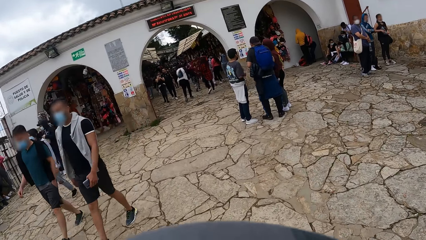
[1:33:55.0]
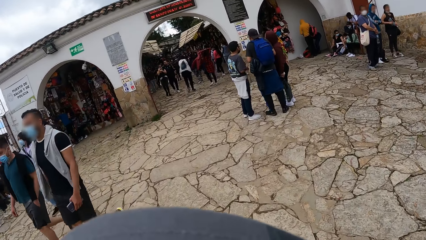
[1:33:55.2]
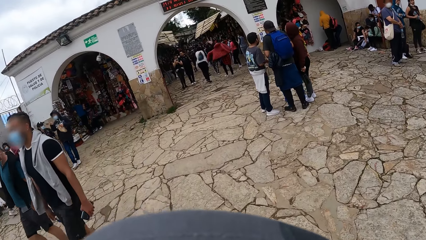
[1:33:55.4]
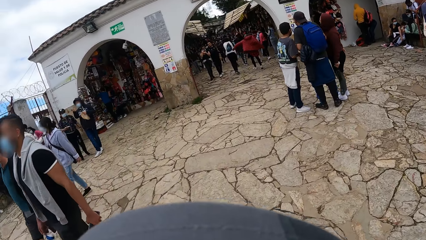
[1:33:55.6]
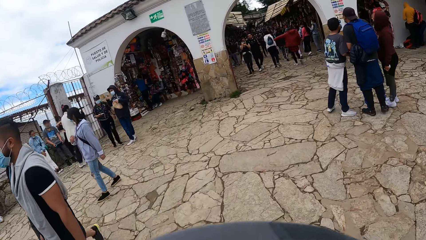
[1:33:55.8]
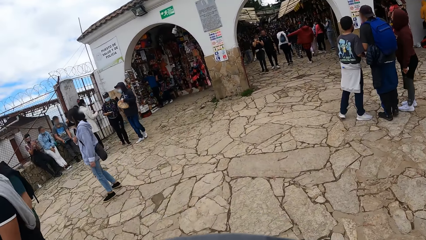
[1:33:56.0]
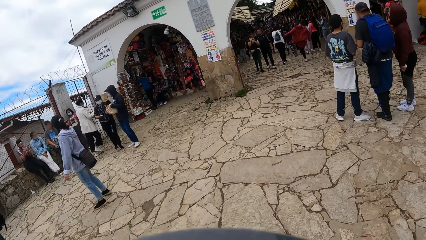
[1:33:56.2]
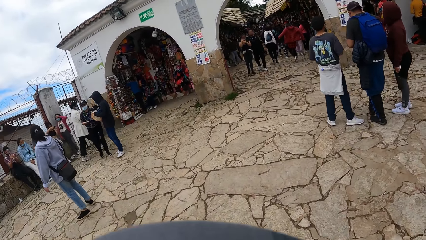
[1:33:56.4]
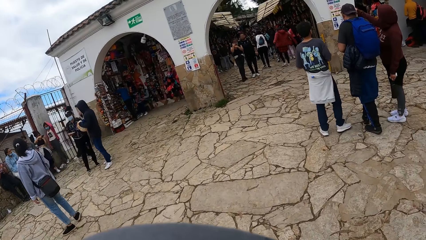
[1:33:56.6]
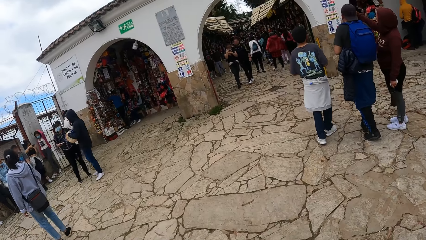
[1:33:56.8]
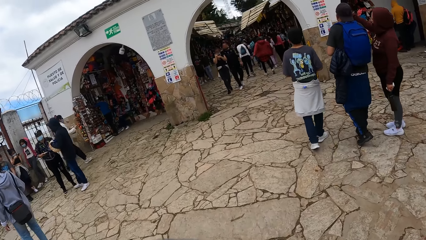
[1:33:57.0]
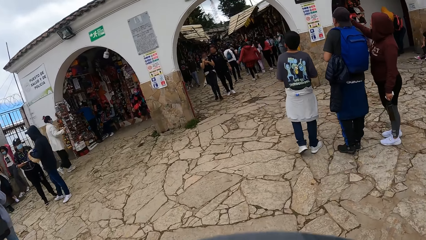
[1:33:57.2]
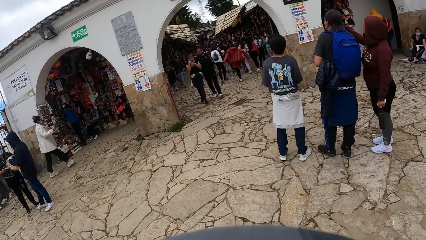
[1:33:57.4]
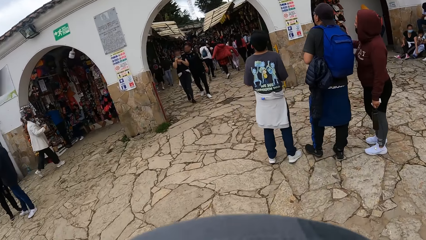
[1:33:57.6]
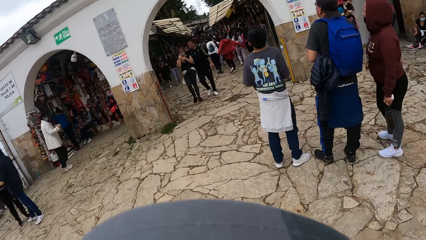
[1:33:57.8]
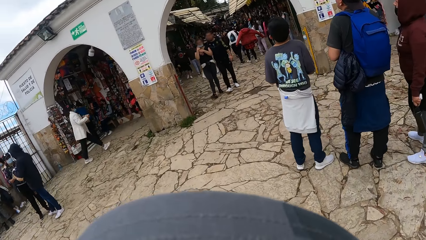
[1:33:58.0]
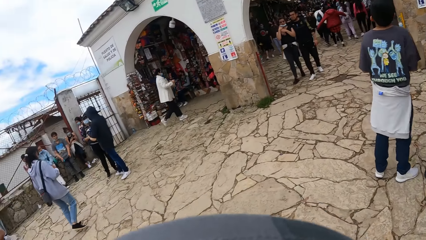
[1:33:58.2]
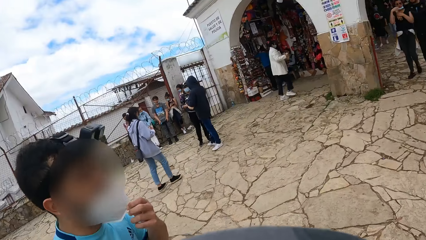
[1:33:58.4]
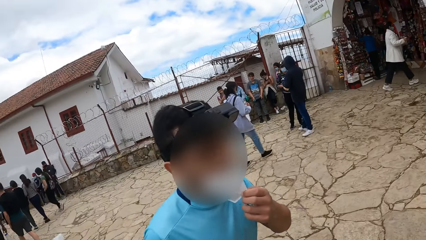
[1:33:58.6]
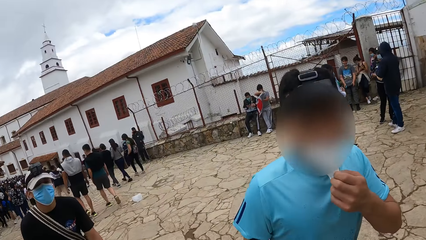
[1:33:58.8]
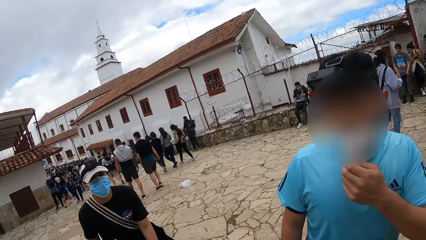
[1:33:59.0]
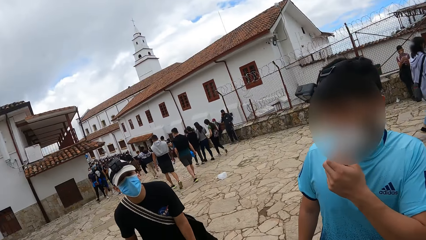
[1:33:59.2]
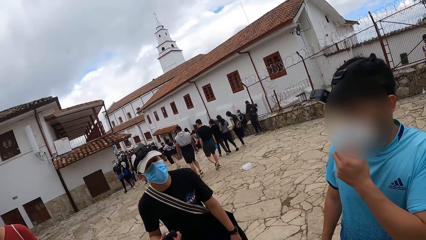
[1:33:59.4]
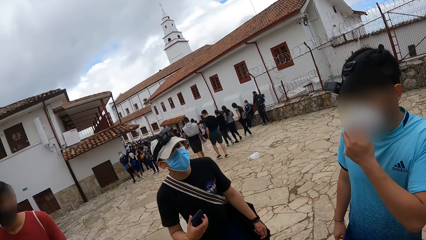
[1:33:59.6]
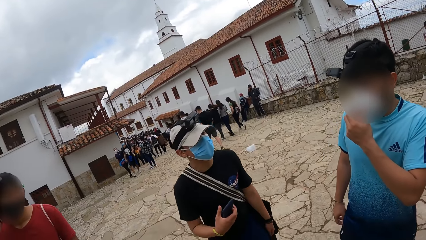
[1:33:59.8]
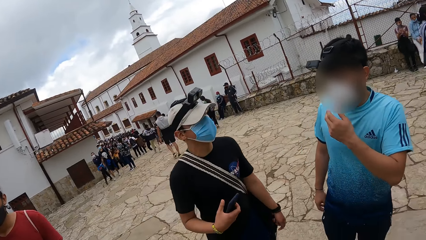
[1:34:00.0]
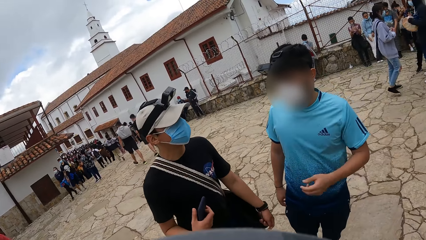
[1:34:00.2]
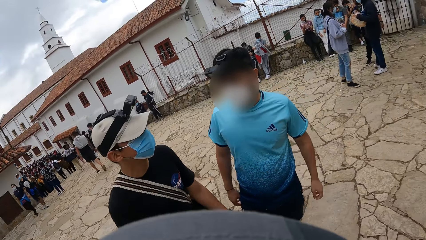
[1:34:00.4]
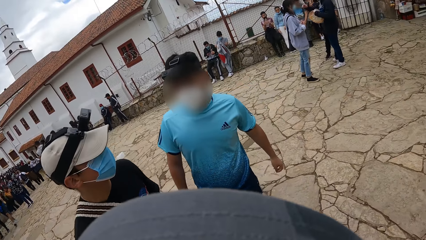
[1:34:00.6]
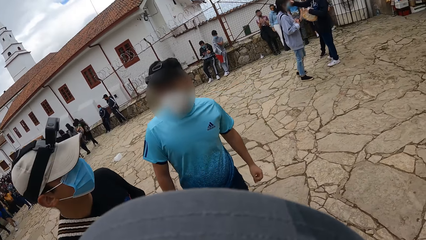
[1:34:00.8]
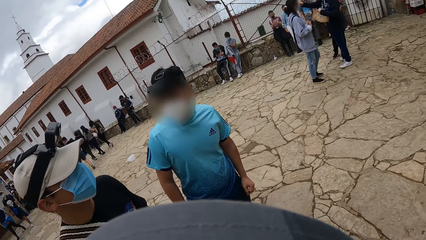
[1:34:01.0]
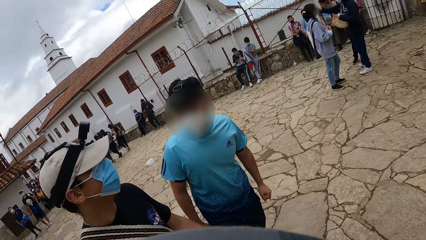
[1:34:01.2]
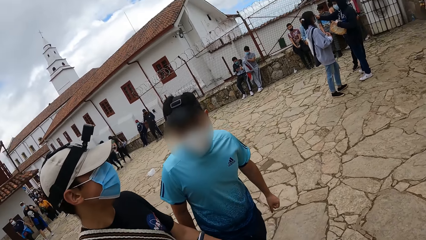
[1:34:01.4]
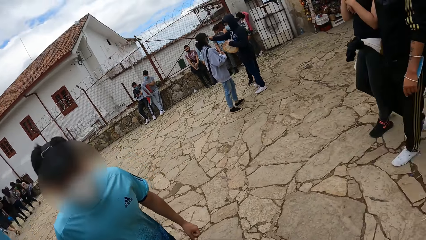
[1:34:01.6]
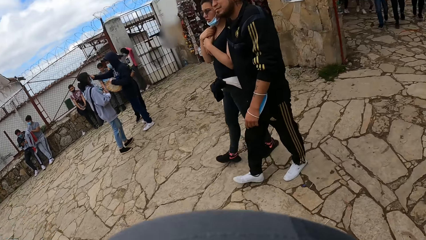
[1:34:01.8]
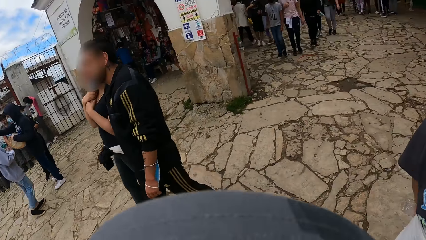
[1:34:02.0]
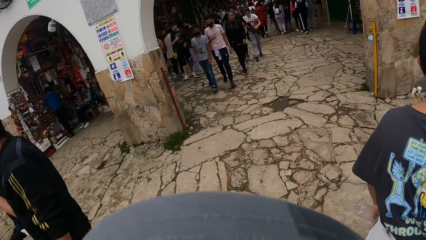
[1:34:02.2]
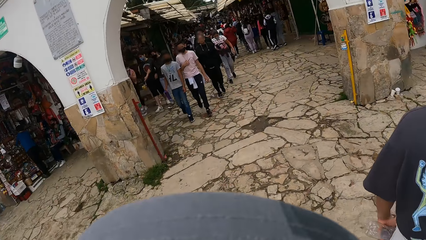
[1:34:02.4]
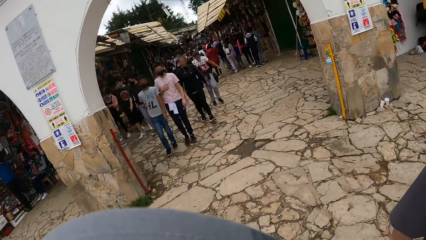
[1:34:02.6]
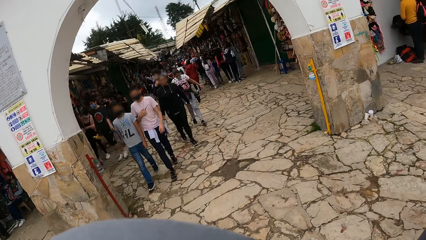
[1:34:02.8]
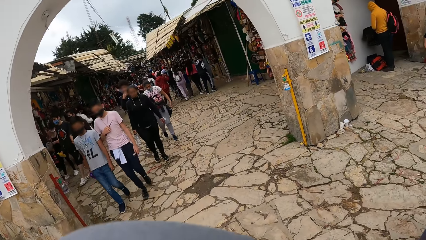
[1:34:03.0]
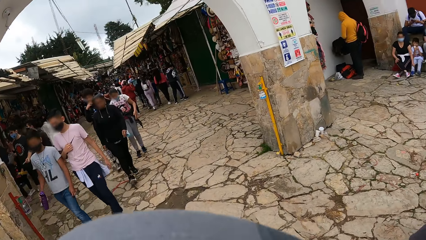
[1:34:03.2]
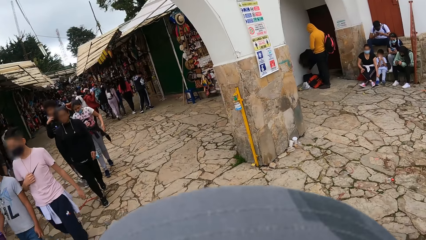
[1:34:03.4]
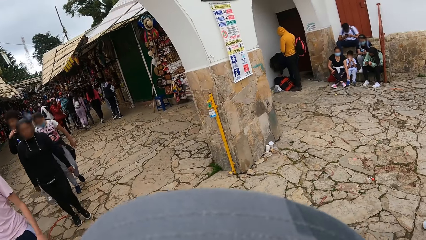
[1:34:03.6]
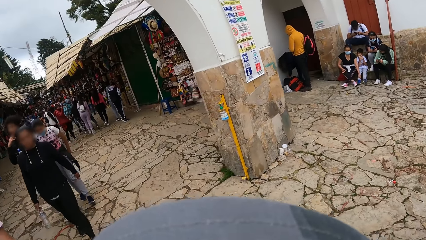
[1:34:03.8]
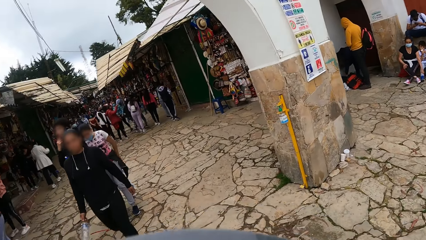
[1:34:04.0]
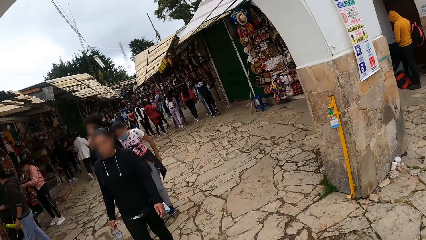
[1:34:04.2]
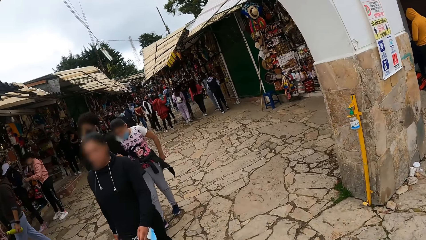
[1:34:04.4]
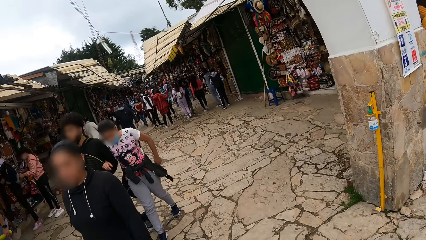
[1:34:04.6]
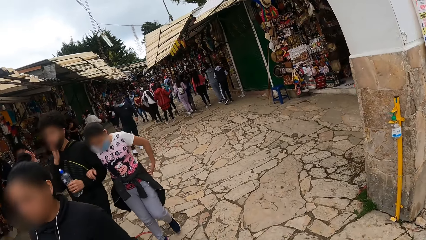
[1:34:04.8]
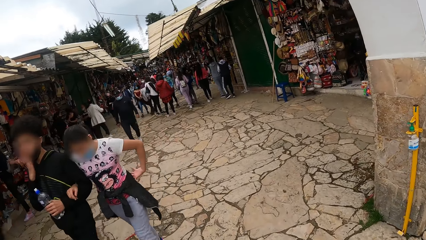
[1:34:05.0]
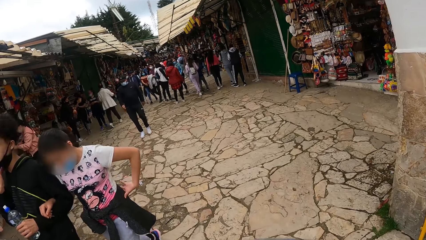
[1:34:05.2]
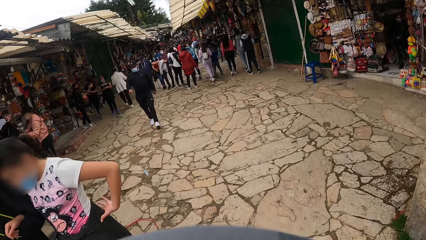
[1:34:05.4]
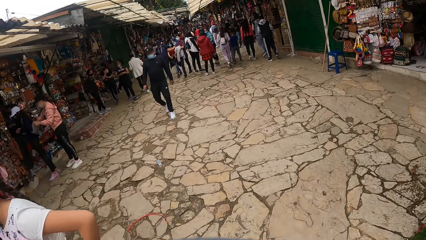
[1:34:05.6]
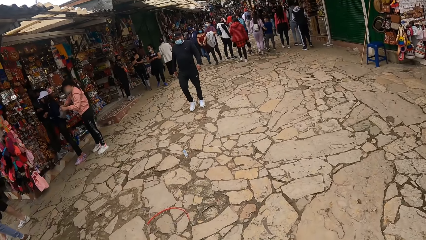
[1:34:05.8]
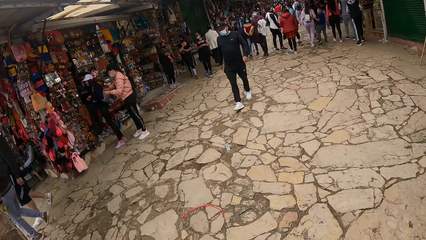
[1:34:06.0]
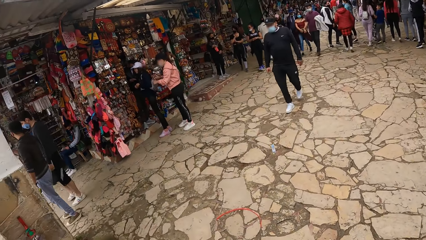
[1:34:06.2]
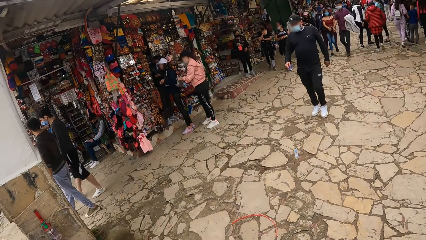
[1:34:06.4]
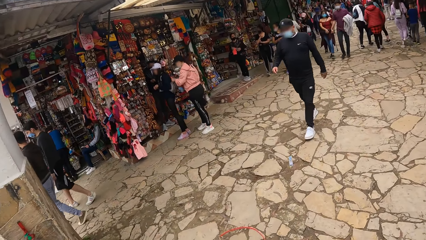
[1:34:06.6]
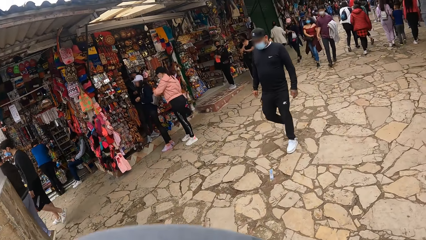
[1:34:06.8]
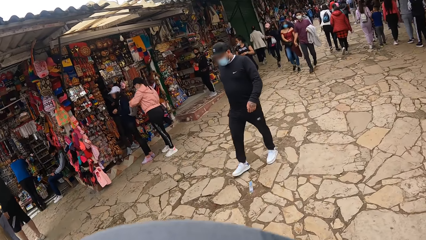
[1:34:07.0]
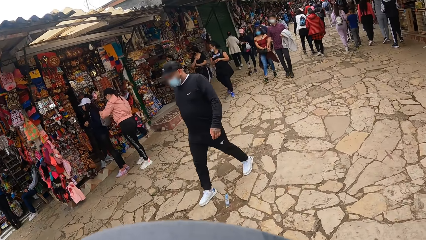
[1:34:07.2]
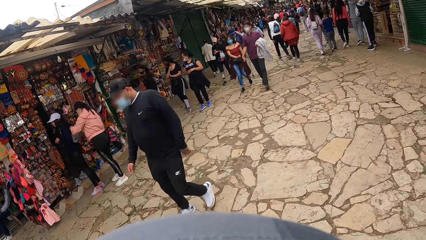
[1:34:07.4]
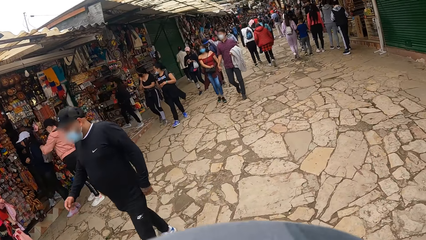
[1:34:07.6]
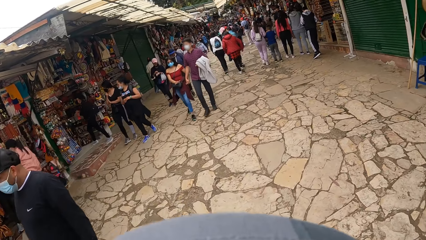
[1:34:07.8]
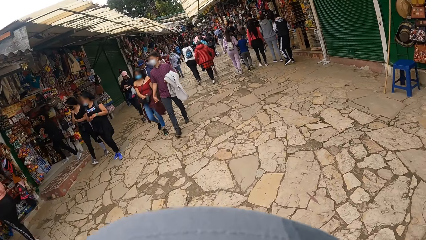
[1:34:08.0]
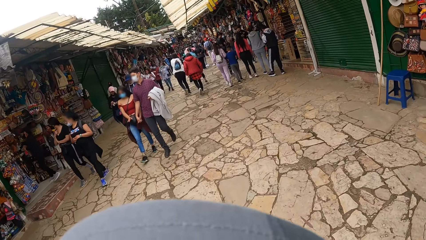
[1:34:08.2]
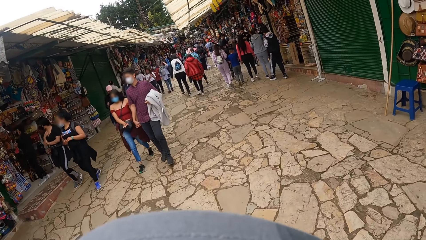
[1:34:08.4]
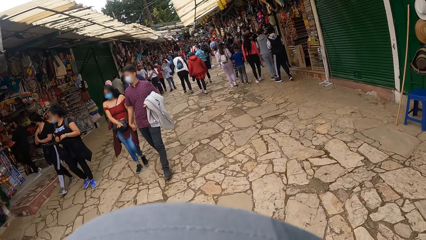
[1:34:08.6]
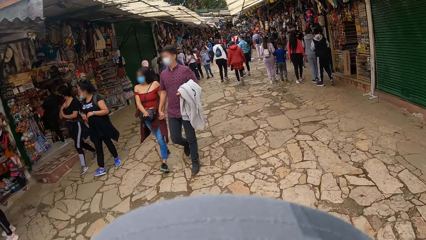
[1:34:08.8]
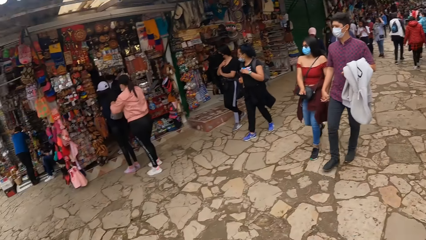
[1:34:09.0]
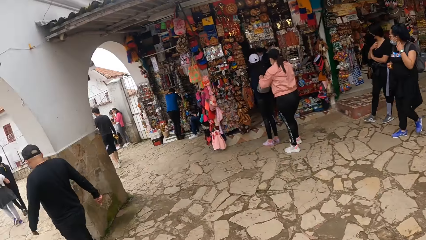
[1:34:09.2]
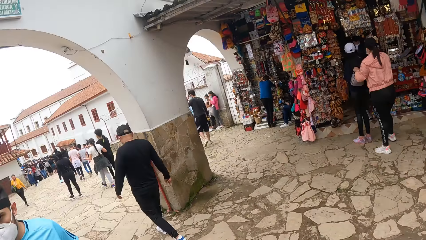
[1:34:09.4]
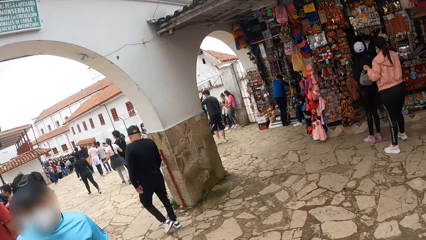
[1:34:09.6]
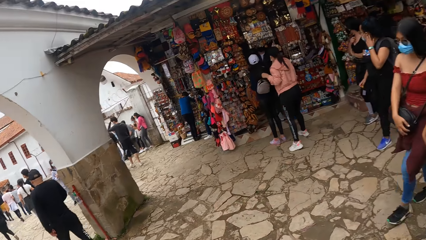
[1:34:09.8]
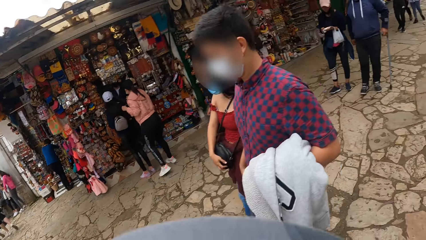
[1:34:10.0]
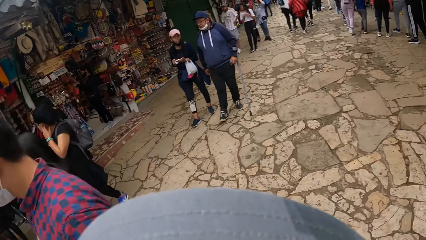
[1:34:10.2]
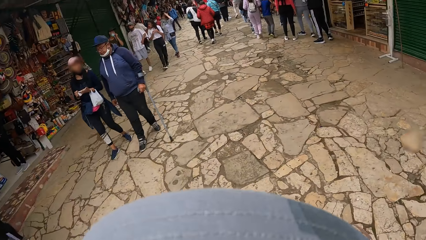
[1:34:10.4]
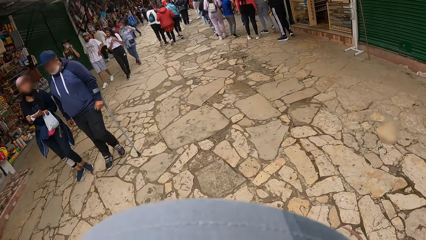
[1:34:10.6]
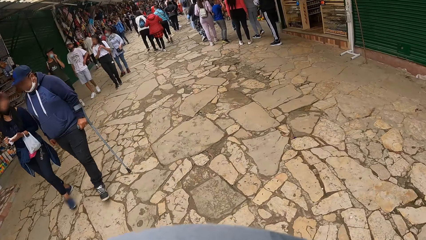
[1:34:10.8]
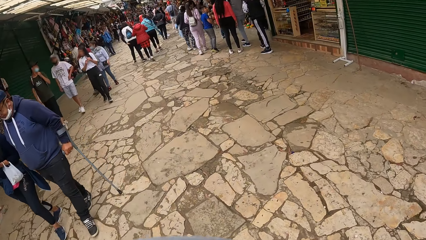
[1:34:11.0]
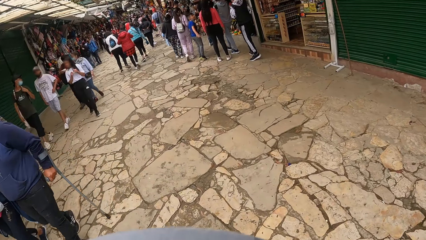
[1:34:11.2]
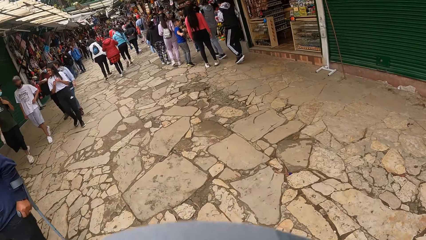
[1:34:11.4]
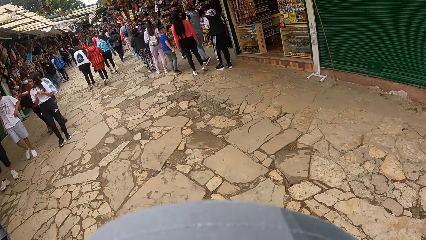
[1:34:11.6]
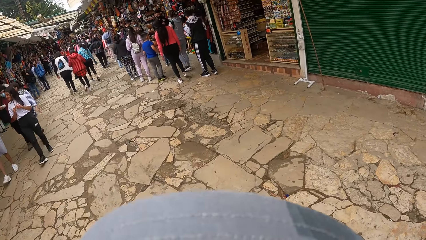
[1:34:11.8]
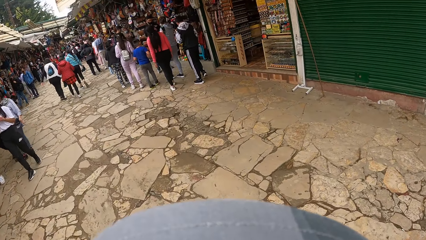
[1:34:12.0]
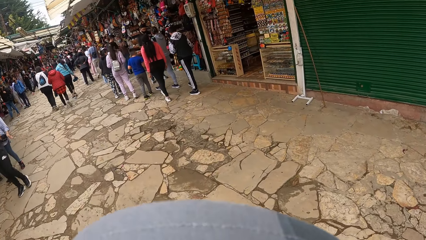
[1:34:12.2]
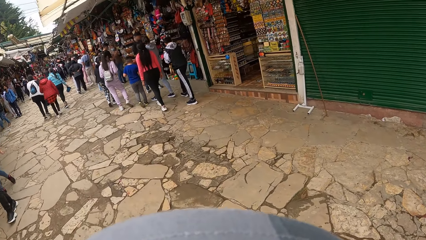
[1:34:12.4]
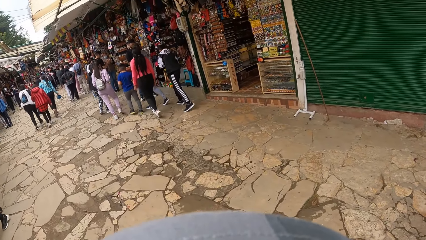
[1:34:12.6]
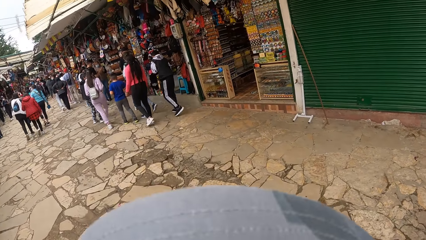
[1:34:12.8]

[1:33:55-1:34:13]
The camera wearer walks into a market. They walk in the market.
